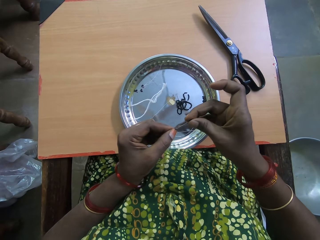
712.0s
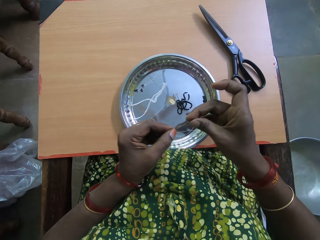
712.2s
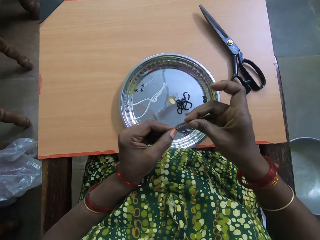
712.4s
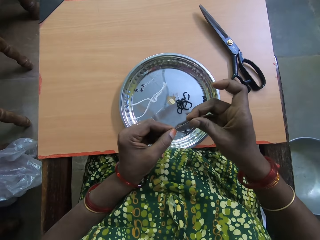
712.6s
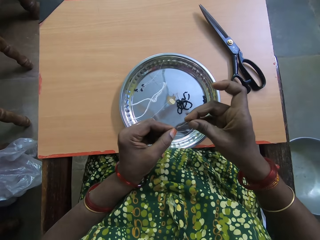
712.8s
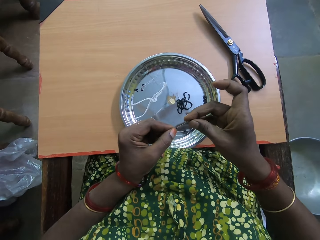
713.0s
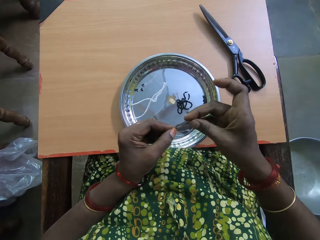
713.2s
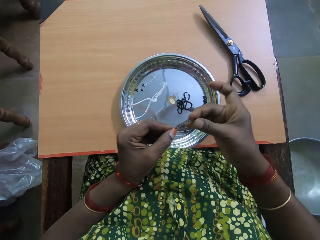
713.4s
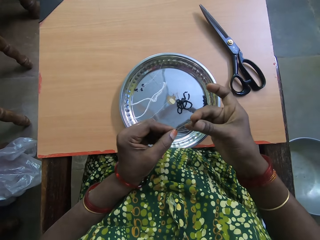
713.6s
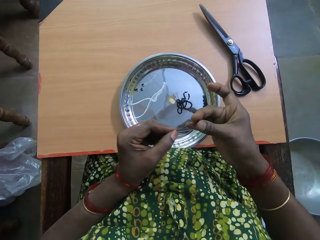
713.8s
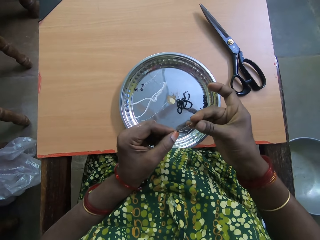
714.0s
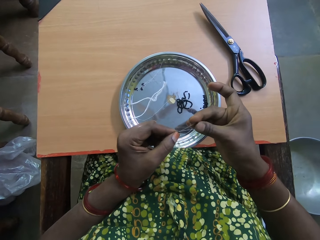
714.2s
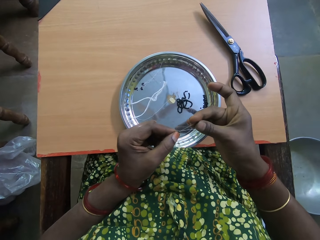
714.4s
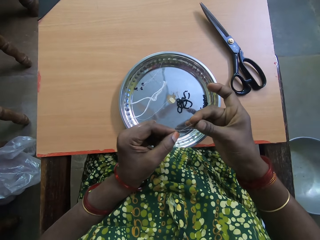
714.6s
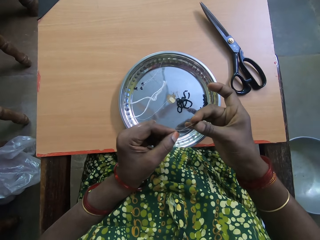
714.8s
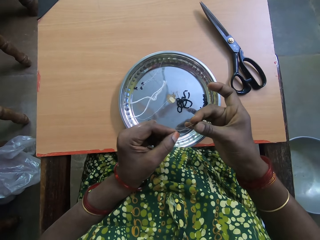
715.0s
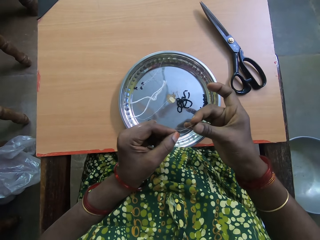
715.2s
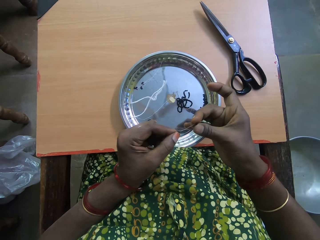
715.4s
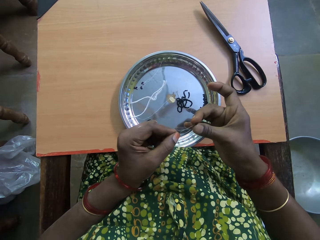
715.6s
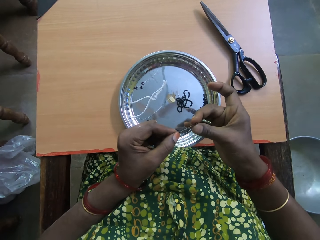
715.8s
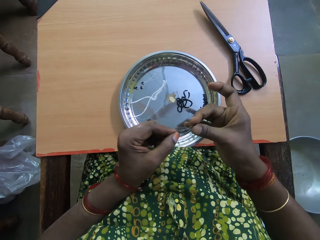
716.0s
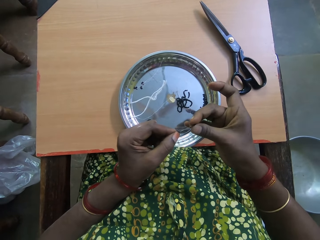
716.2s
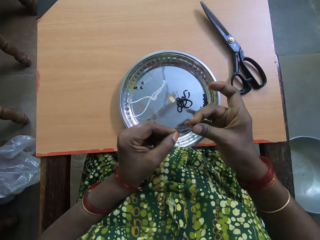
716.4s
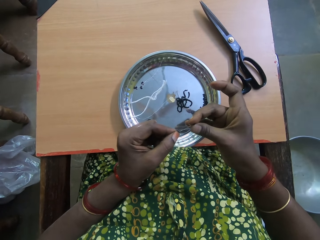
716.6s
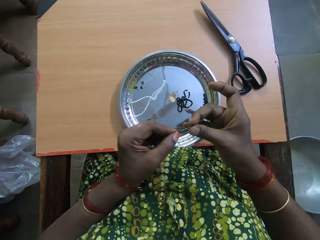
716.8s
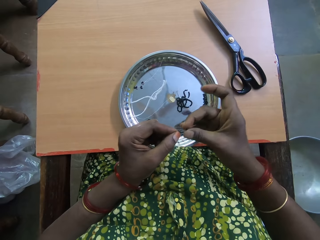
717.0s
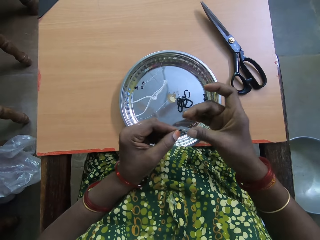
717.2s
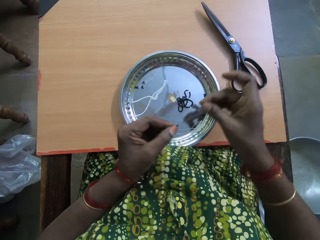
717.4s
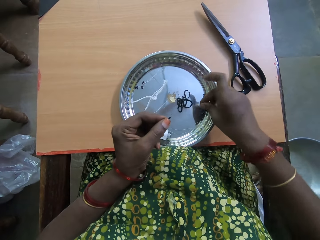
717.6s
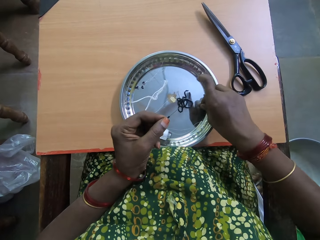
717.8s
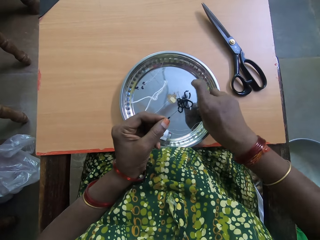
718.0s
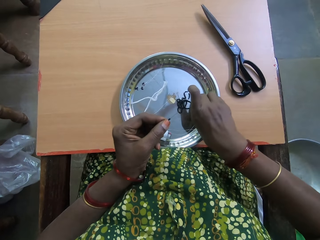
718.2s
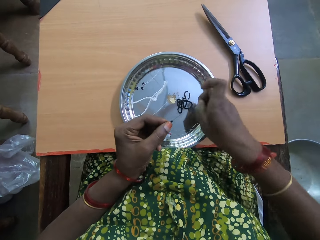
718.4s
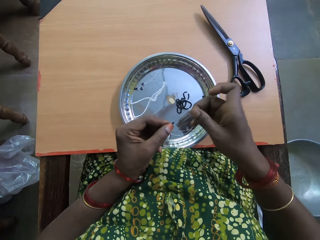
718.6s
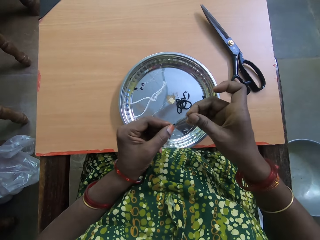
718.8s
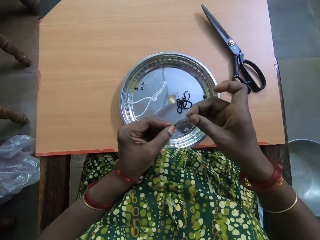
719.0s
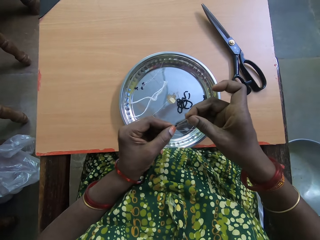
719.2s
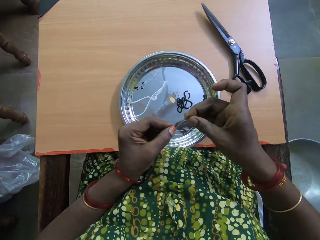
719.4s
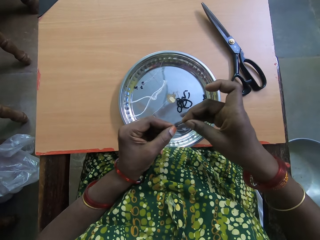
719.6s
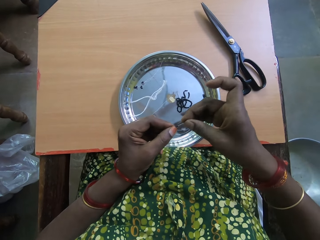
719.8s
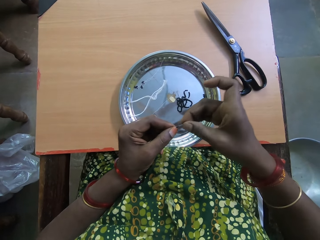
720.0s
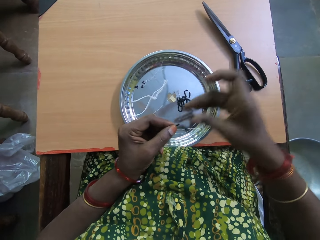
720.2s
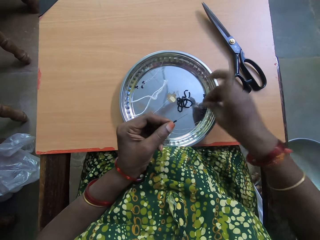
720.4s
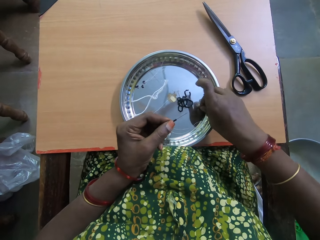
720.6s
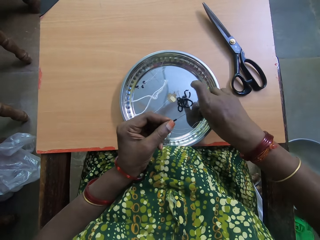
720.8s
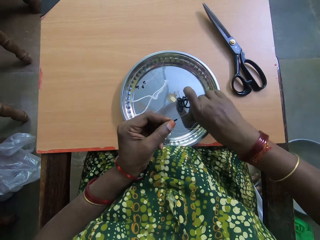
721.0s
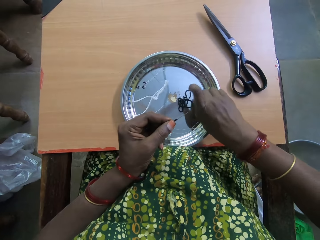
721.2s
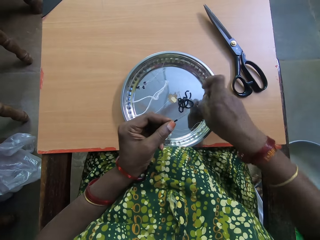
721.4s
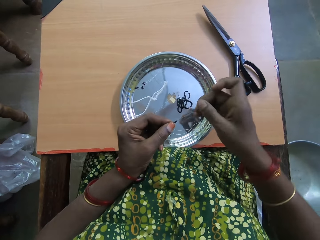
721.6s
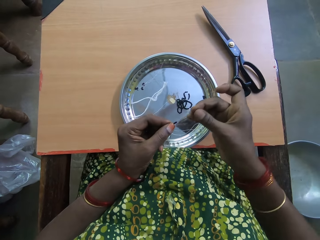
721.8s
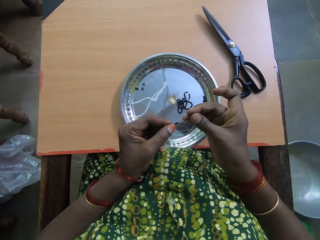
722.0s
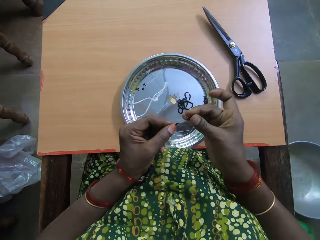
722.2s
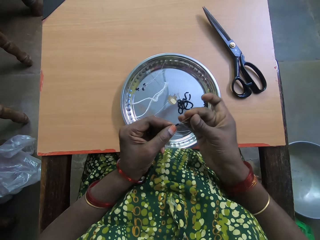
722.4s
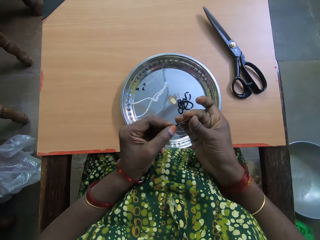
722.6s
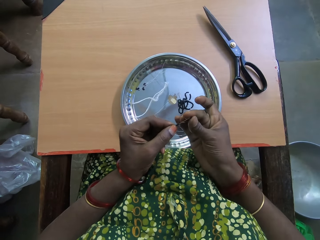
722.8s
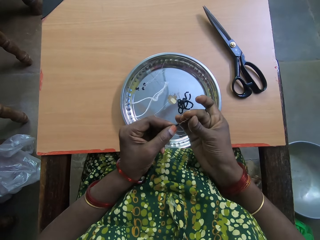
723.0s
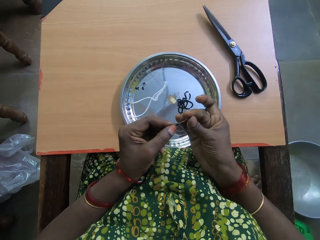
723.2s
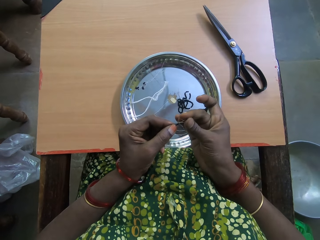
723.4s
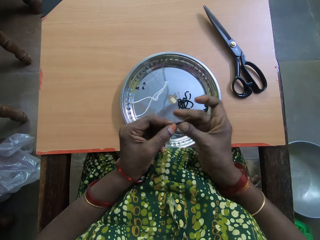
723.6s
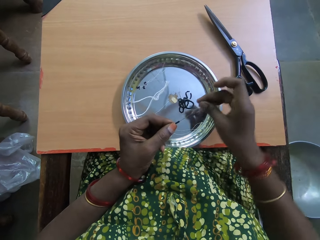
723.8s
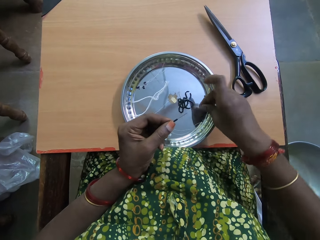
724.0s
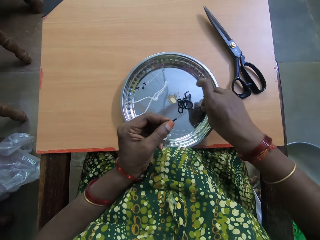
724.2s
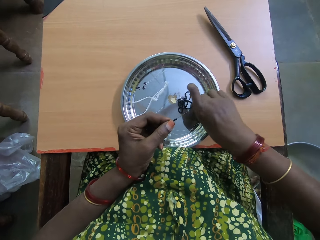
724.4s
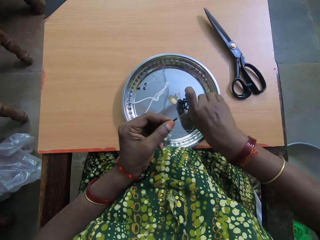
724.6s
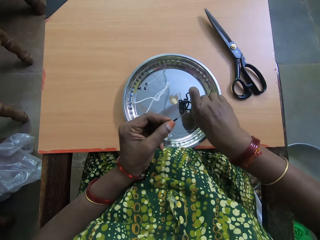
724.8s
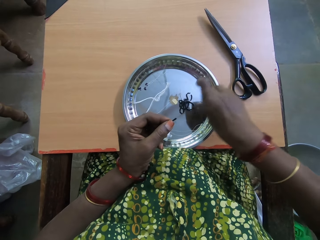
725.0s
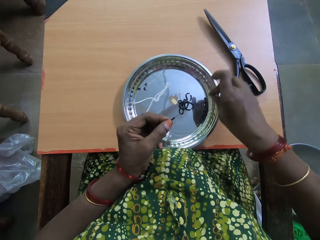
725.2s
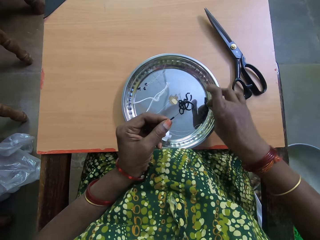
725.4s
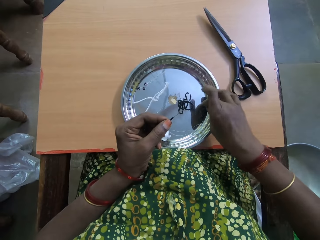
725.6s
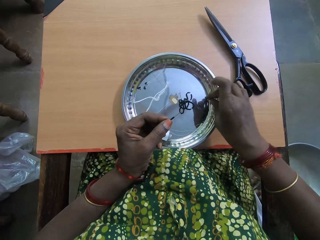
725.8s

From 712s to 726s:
The camera wearer puts the bead through the fishing line. They take another bead from the tray. They put the bead in the needle and through the fishing line. They take another bead from the tray. They put the bead in the needle and through the fishing line. They select a bead in the tray.

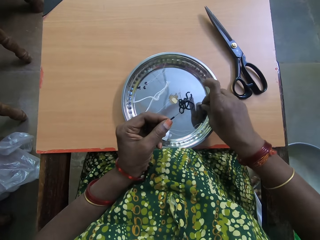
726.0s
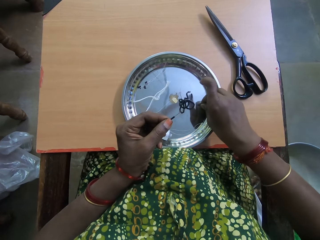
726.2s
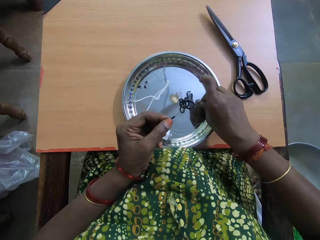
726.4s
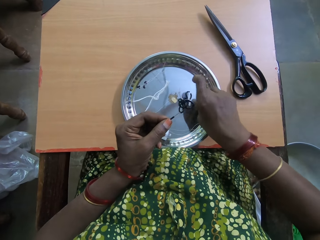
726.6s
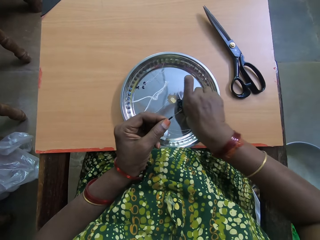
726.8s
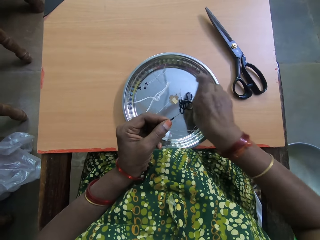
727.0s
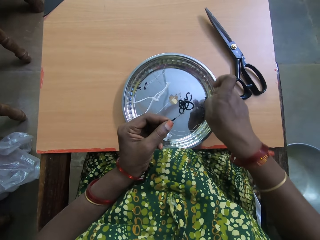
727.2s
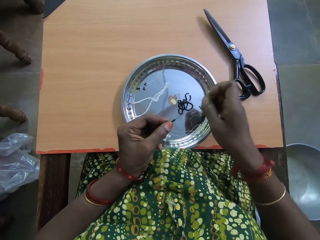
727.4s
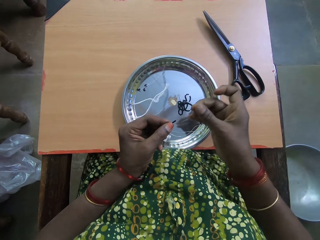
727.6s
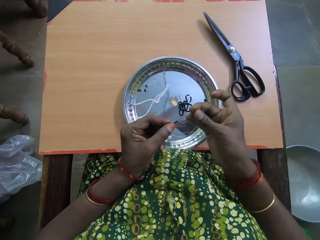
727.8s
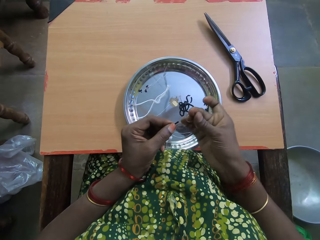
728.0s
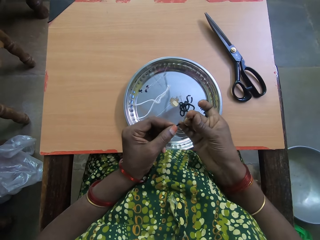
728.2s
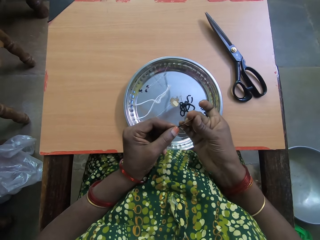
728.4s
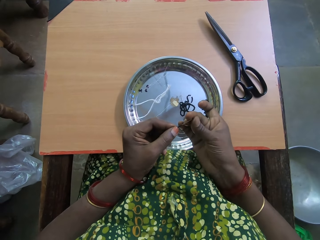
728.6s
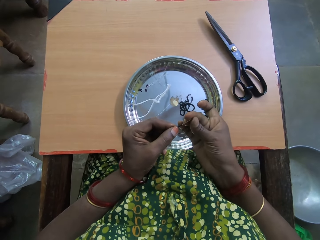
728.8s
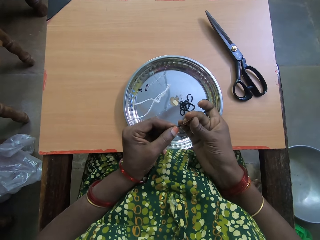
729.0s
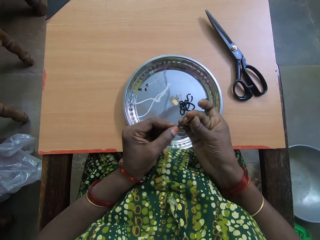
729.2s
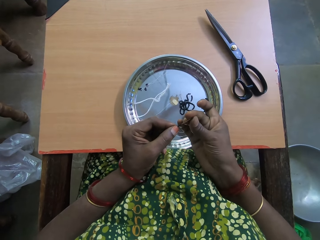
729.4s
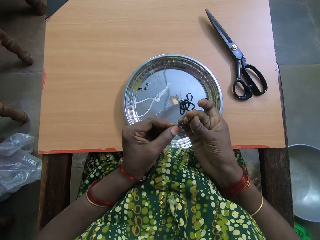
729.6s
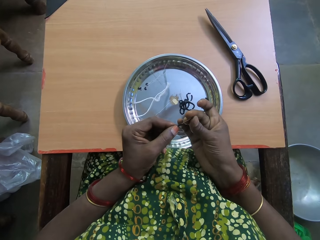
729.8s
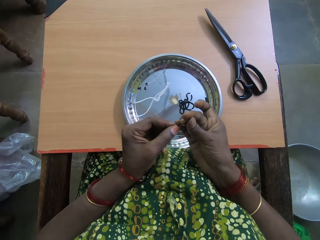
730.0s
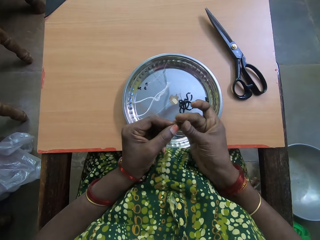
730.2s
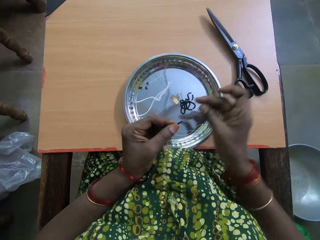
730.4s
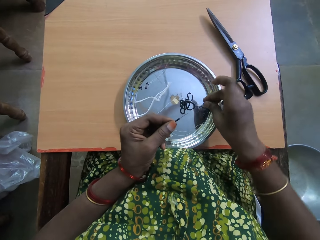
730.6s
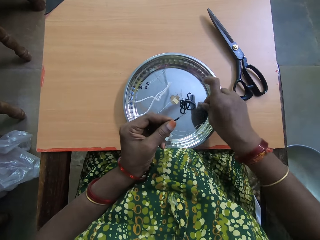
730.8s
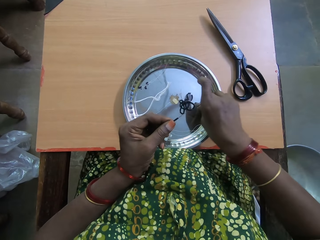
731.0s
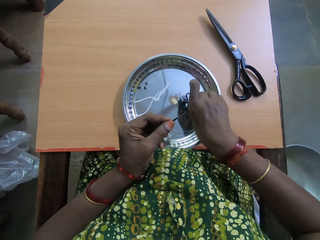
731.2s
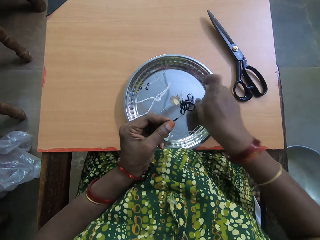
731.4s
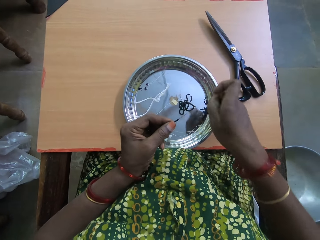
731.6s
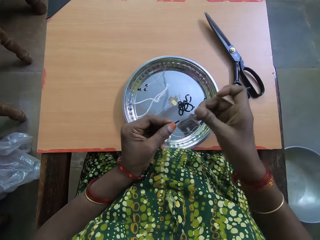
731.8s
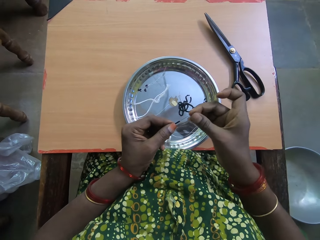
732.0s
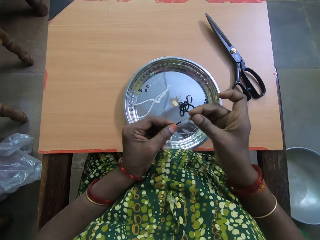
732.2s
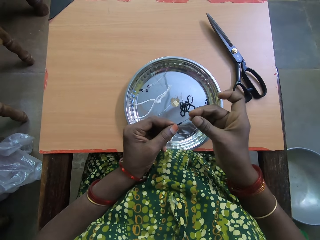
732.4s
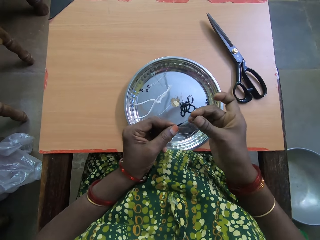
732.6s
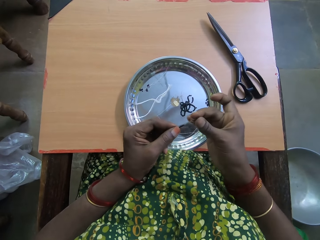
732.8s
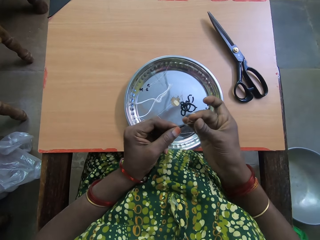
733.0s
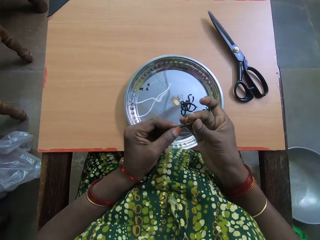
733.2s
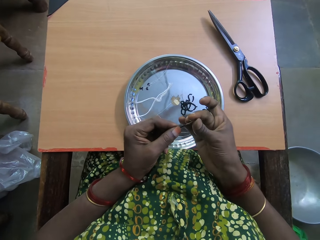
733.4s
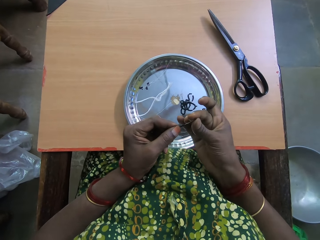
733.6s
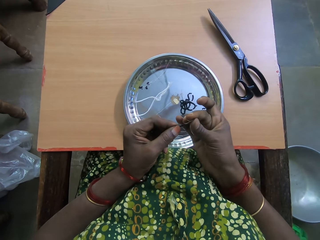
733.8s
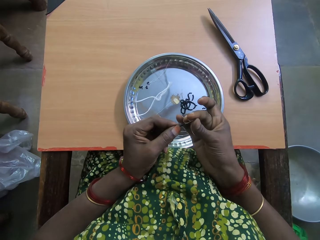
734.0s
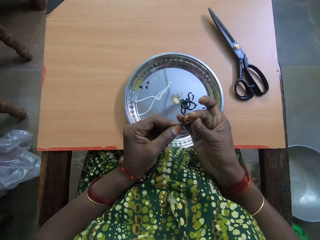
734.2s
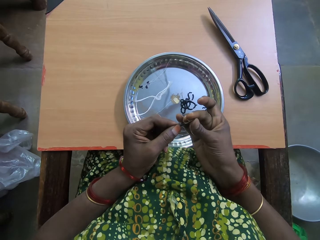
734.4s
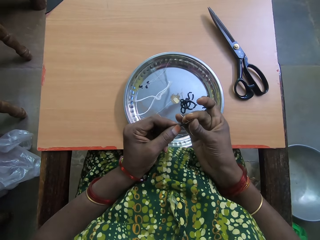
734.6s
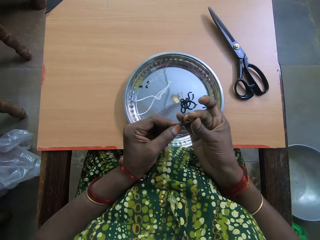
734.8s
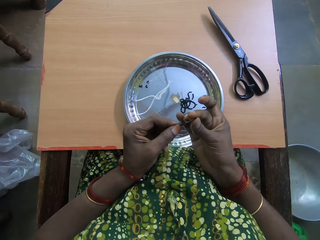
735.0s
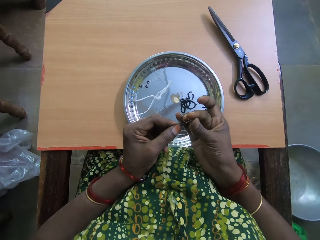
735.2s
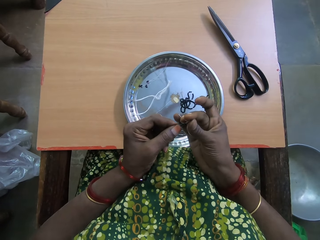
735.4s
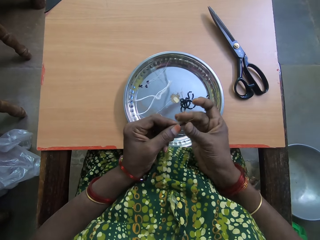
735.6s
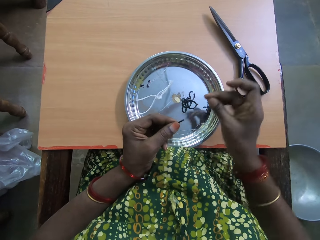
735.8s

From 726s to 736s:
The camera wearer puts the bead in the needle and through the fishing line. They take another bead from the tray. They put the bead in the needle and through the fishing line.
